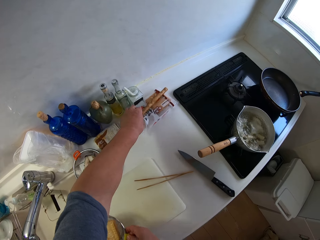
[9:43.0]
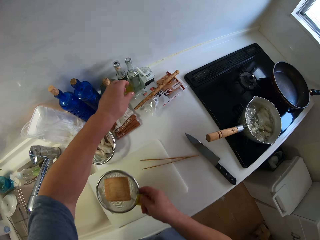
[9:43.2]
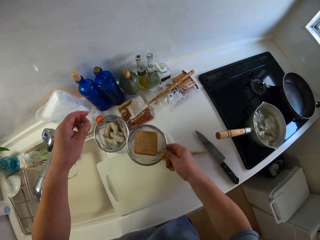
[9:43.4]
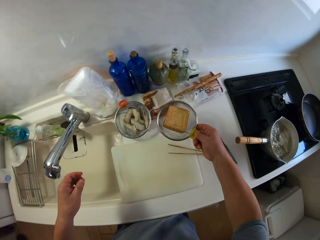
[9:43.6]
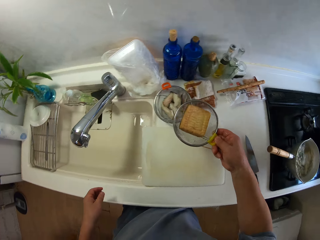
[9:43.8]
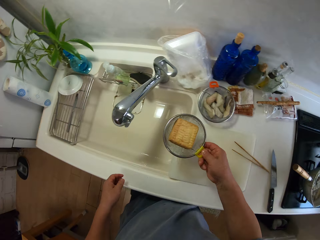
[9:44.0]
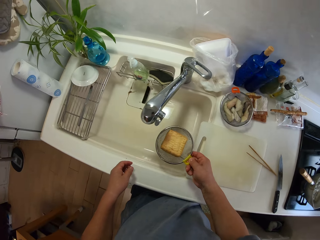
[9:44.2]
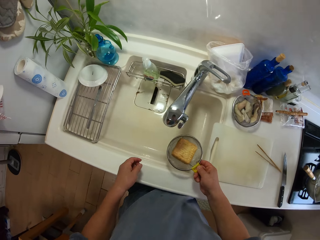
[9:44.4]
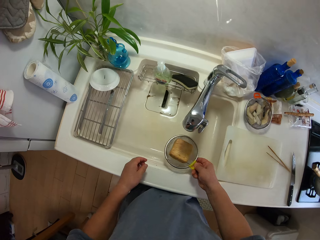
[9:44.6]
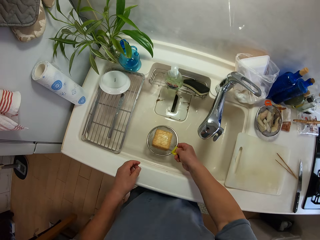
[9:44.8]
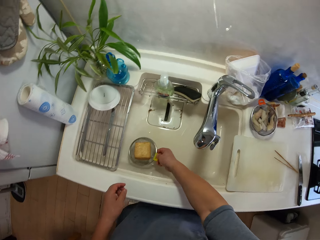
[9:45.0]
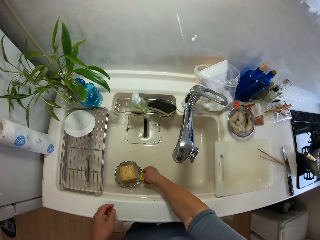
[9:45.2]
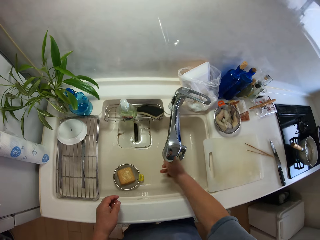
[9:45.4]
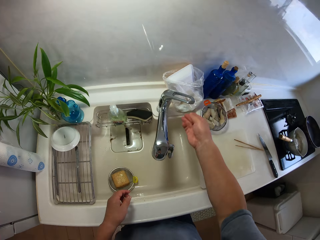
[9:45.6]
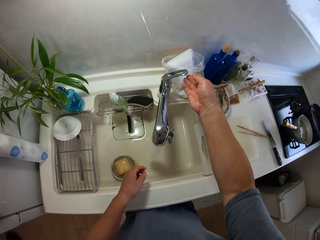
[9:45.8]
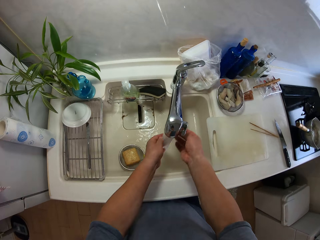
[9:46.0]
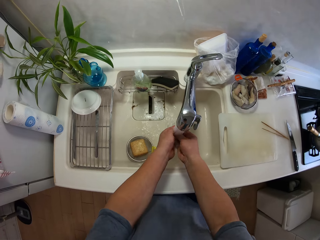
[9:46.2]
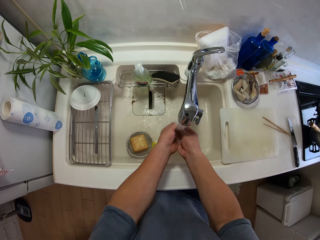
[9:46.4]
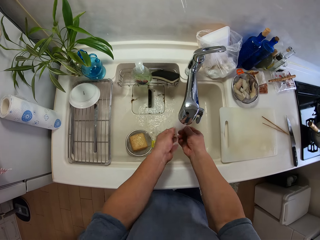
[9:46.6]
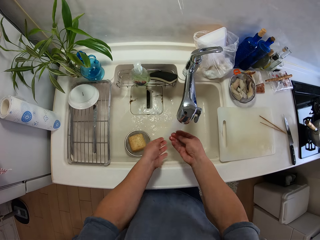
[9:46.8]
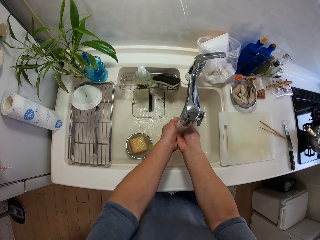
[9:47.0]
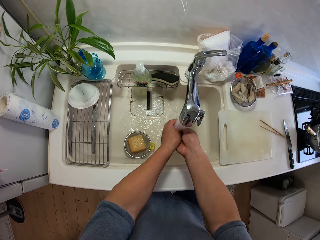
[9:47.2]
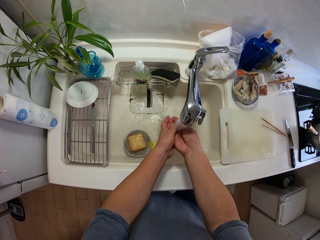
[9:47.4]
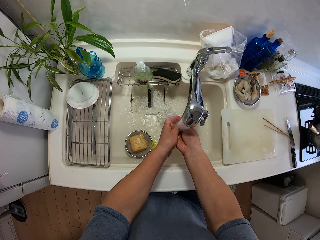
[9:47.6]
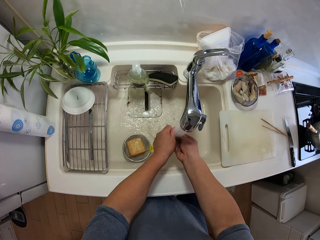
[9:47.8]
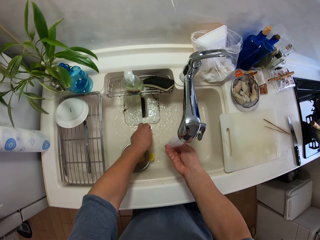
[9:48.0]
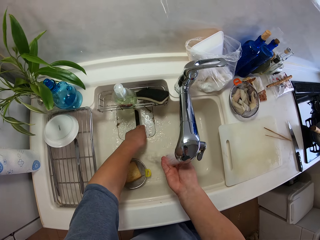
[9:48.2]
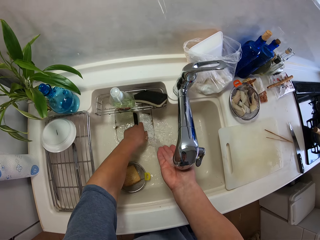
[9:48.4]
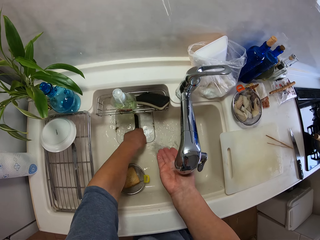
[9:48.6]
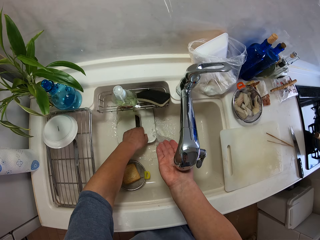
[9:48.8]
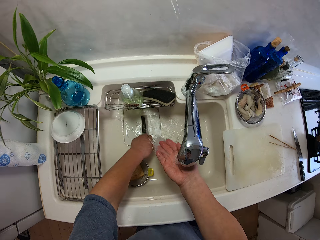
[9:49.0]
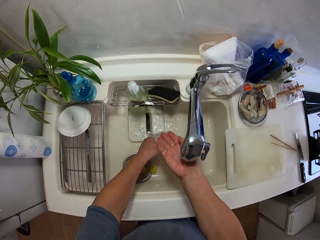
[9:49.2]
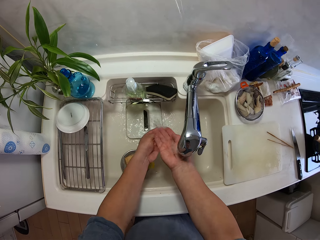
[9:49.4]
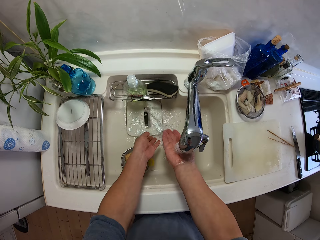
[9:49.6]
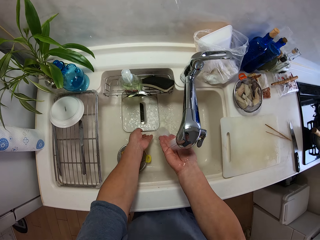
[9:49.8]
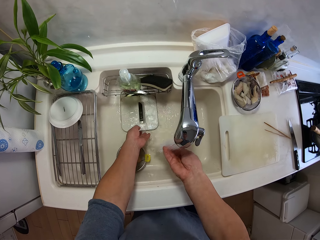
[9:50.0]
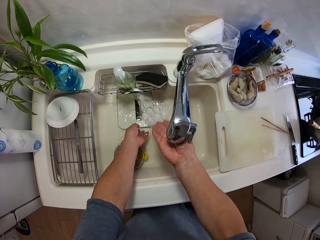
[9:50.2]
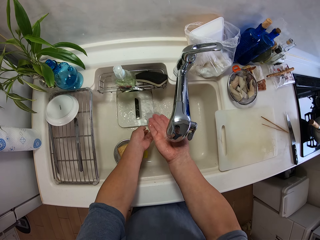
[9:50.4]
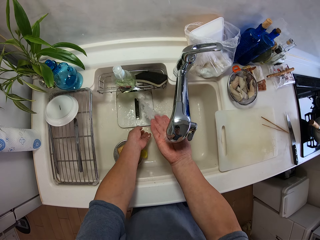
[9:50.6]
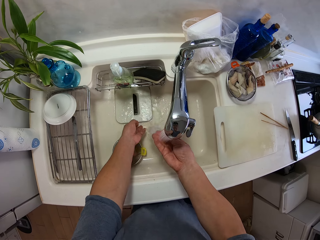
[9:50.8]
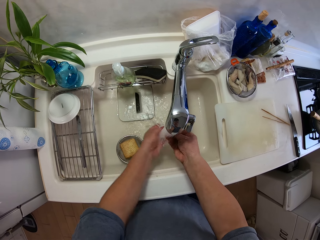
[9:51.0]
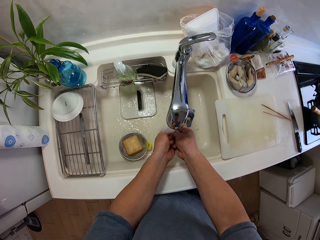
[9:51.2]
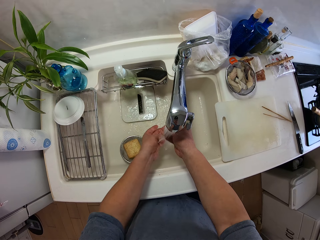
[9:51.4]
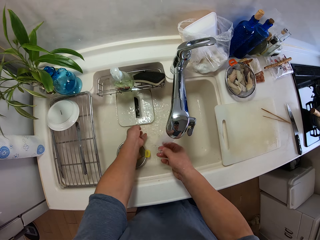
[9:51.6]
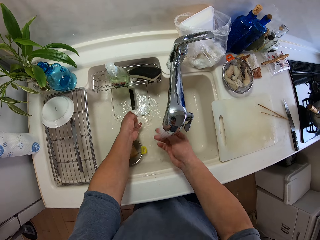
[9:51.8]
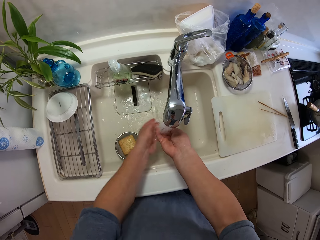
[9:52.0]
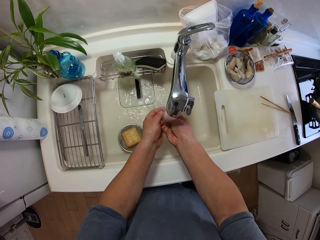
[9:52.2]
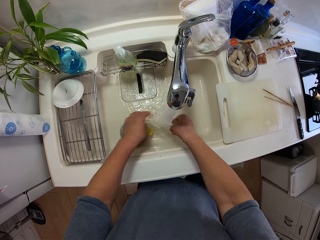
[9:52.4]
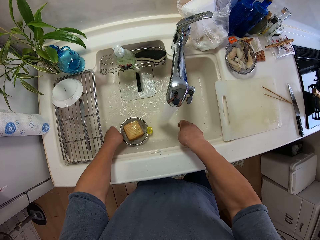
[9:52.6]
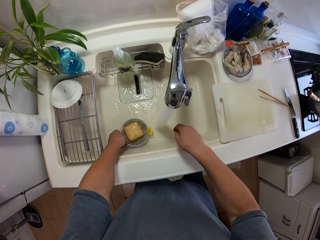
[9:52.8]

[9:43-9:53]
The camera wearer picks up the chopstick. He puts the chopstick on top of the package bag. He puts the sieve in the sink. He opens the water tap. He washes his hands.

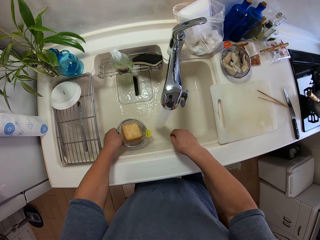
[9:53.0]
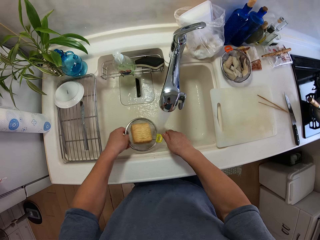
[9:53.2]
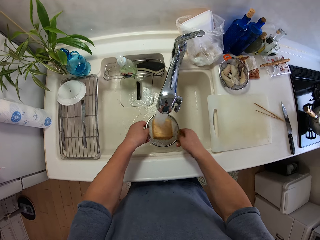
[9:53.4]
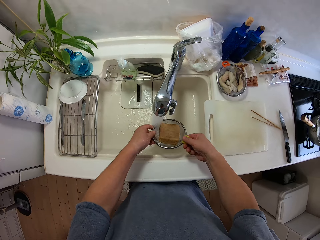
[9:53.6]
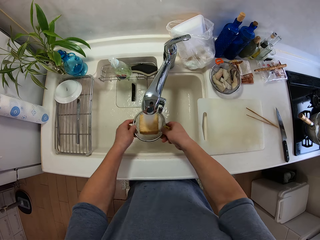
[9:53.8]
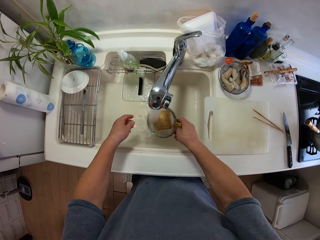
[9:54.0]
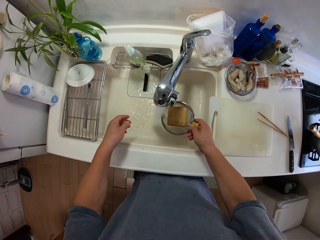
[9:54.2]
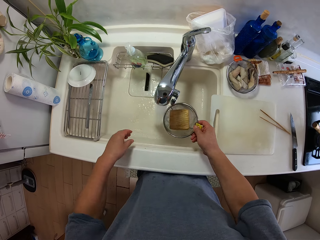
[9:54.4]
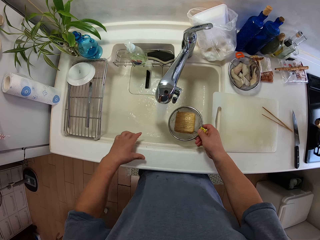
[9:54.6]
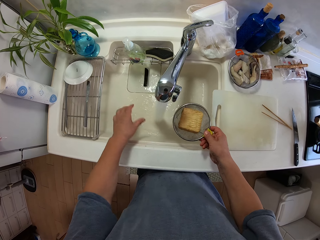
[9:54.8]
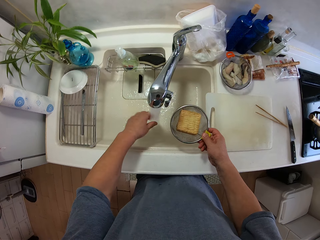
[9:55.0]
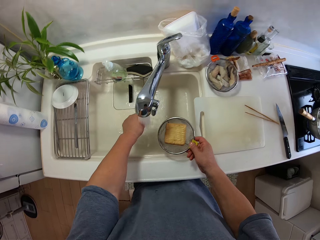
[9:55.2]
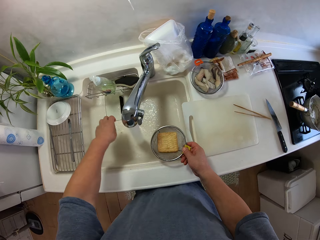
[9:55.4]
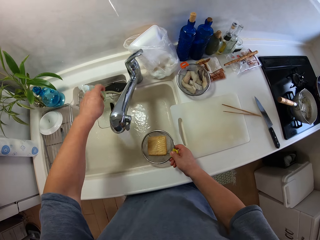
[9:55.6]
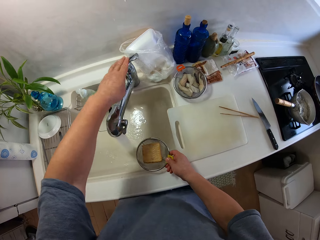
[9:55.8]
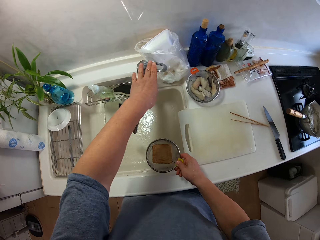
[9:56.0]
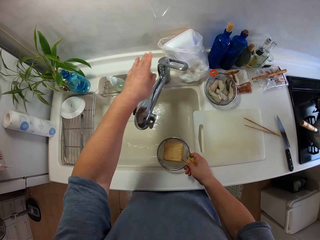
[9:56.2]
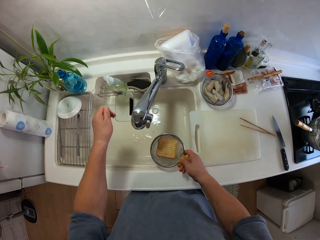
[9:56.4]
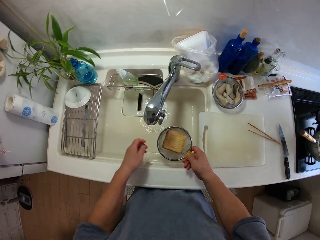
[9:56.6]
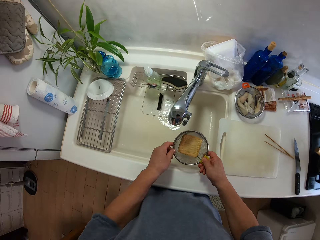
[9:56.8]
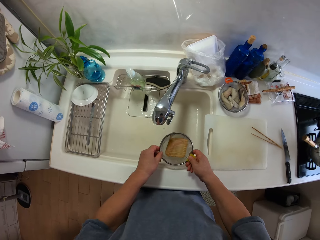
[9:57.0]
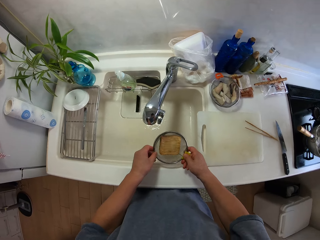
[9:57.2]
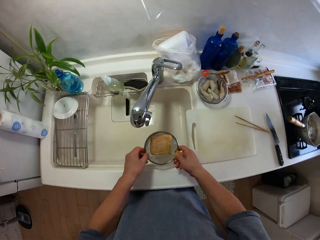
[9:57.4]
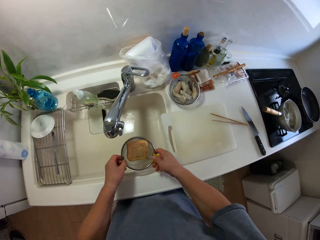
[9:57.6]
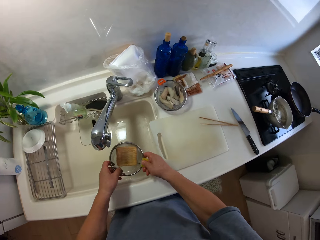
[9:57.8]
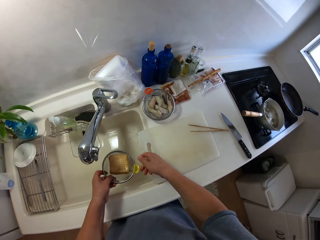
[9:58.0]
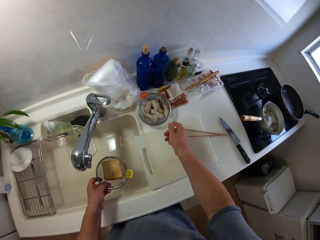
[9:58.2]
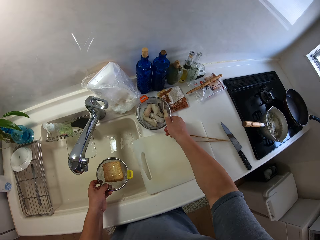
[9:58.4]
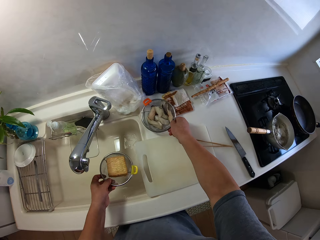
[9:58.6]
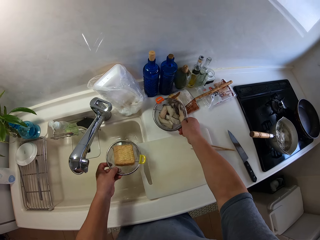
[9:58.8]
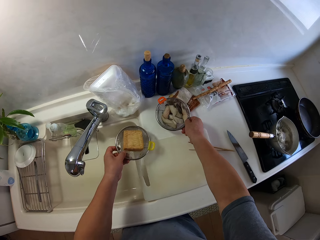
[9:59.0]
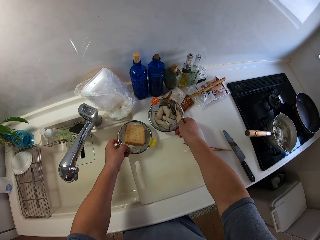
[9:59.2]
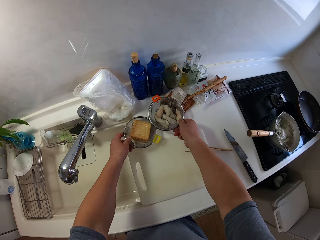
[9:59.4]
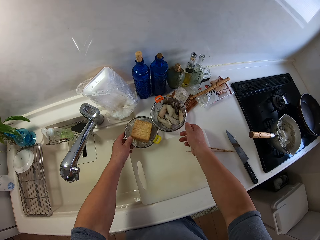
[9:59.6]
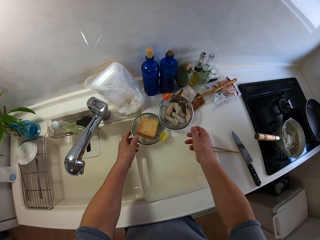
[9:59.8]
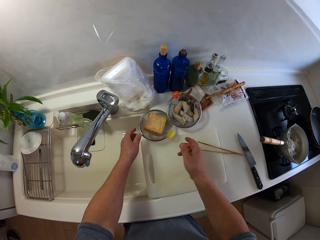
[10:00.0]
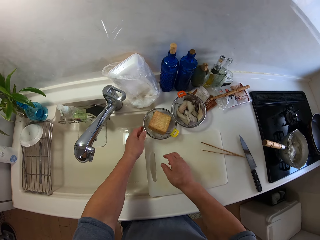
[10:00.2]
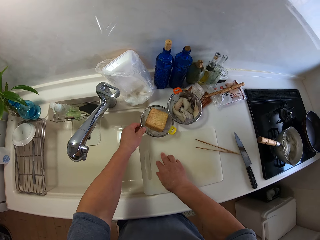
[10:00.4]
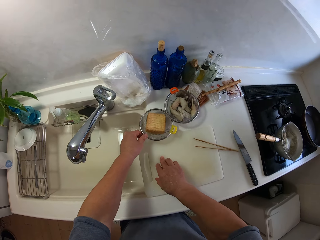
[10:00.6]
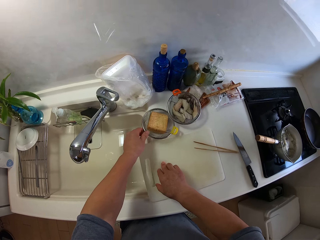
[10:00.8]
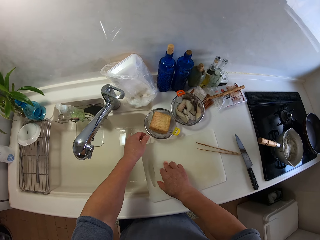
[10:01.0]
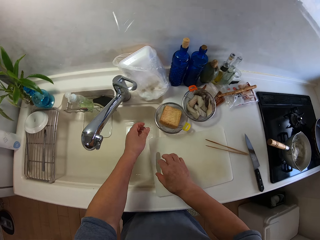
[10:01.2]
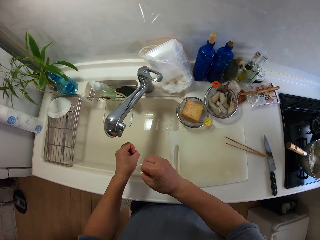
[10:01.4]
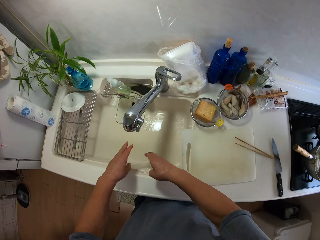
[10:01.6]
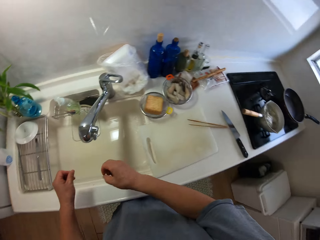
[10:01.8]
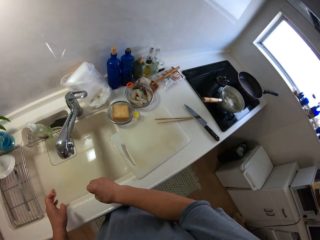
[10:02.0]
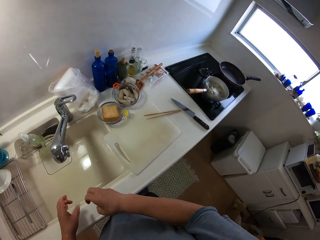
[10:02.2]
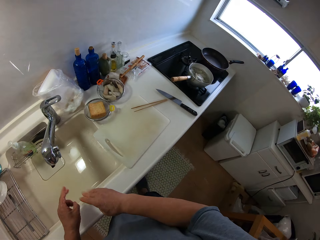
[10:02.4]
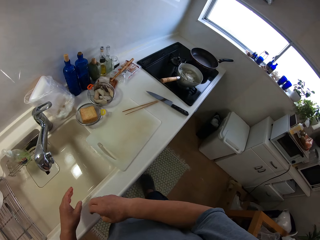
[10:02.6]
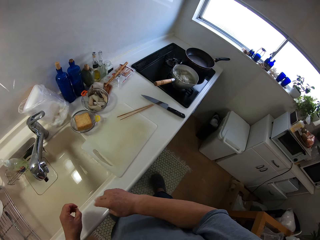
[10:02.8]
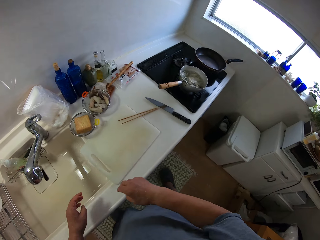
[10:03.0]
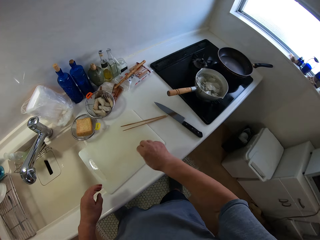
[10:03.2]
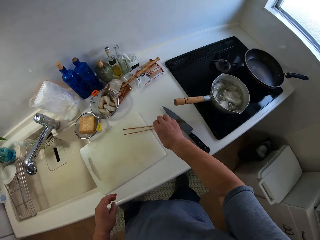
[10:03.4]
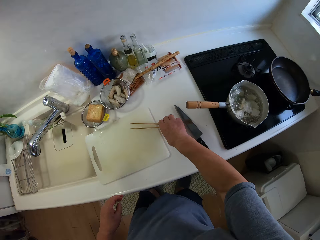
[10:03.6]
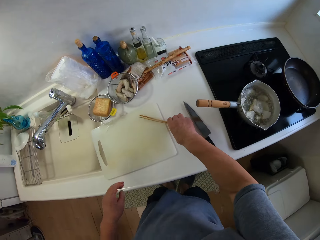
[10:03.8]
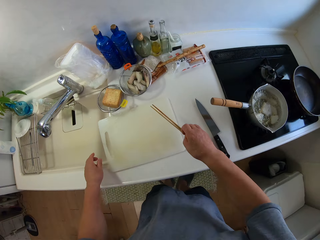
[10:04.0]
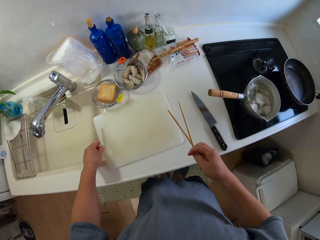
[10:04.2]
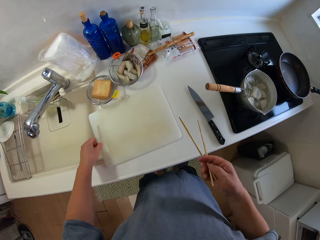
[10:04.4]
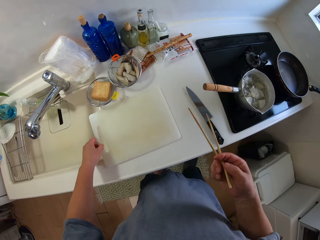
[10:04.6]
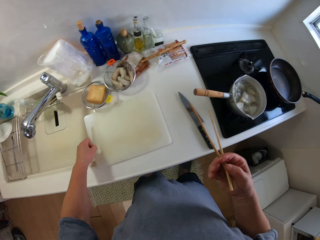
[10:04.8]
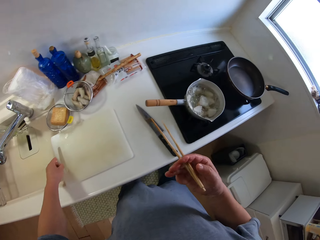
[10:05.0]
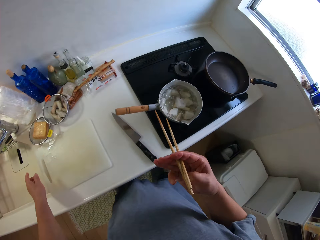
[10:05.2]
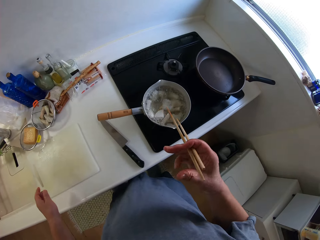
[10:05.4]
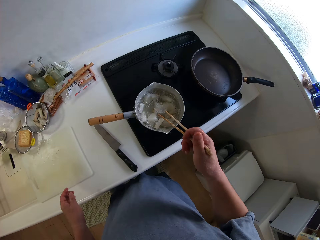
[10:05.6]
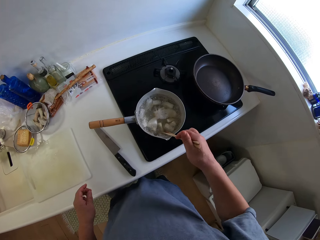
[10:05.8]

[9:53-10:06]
The camera wearer picks up the sieve. They wash something. They sieve food. They close the water tap. They shake the sieve. They move the sieve in the kitchen area. They drop the sieve on the countertop. They stand in the kitchen. They pick up chopsticks.
